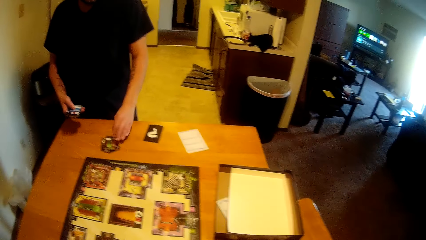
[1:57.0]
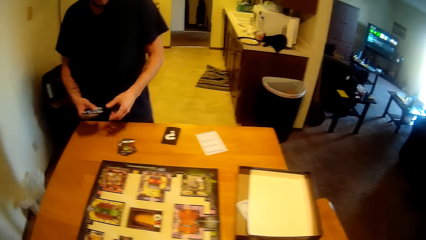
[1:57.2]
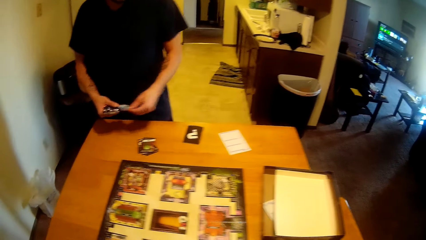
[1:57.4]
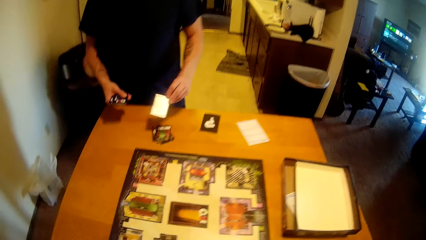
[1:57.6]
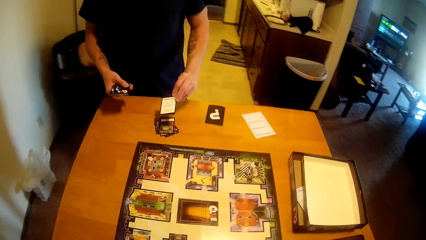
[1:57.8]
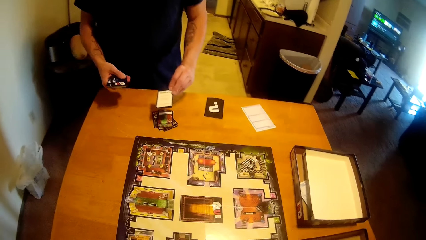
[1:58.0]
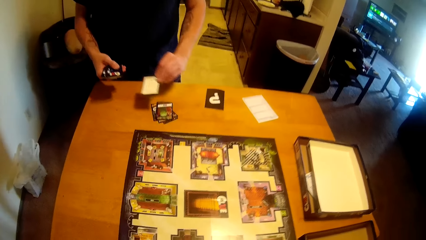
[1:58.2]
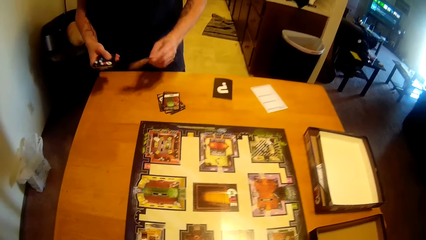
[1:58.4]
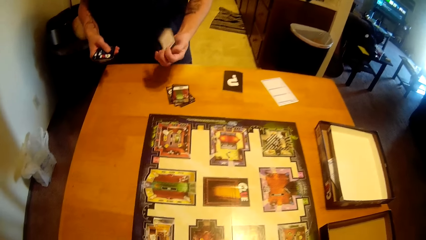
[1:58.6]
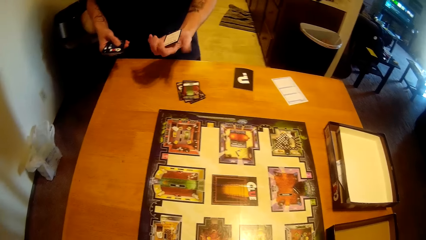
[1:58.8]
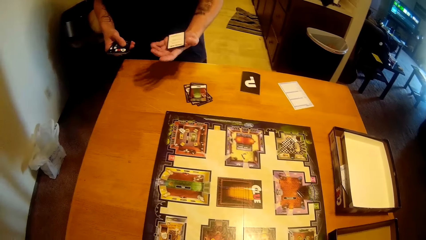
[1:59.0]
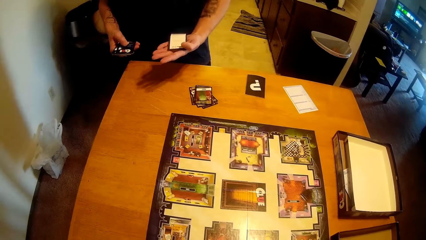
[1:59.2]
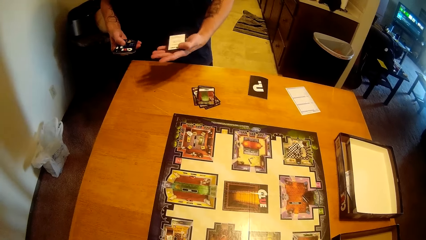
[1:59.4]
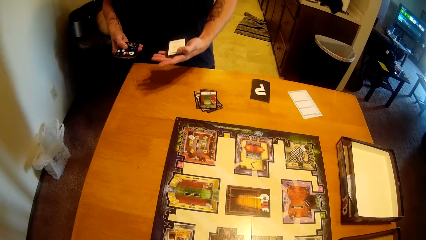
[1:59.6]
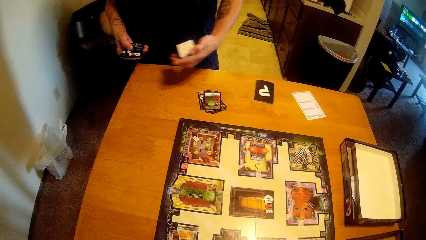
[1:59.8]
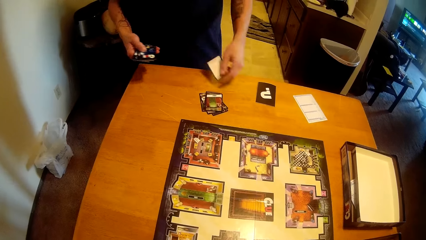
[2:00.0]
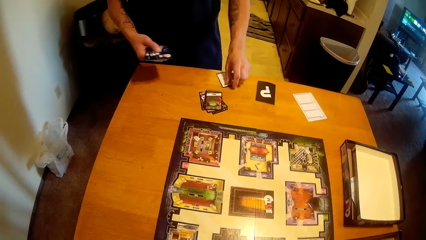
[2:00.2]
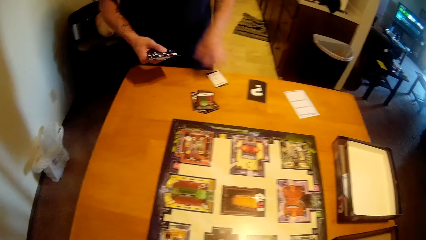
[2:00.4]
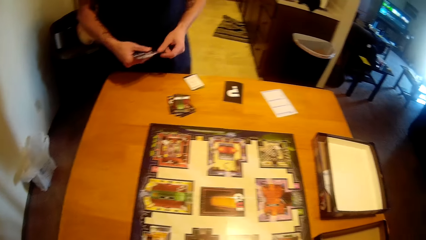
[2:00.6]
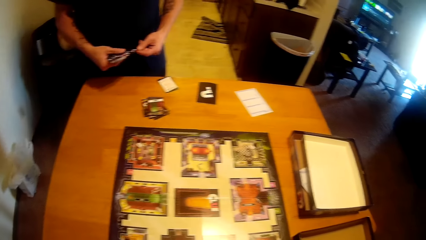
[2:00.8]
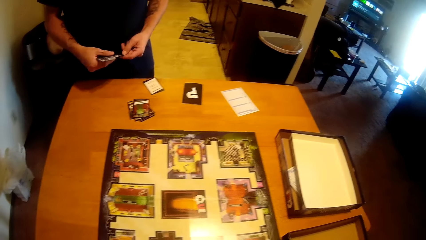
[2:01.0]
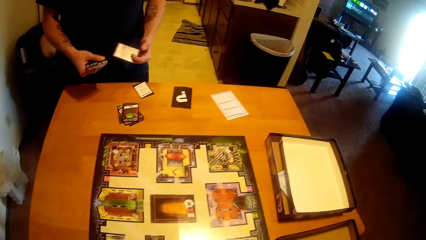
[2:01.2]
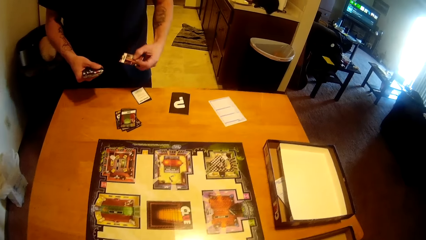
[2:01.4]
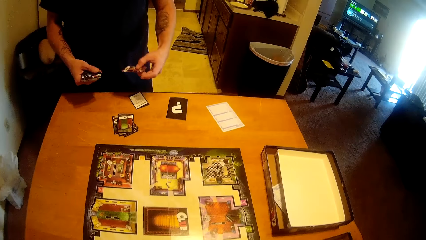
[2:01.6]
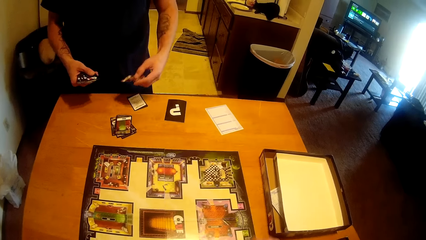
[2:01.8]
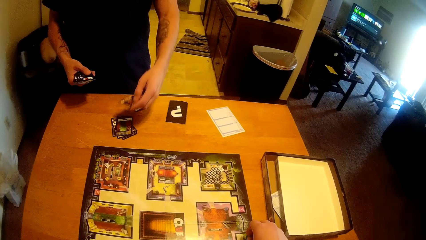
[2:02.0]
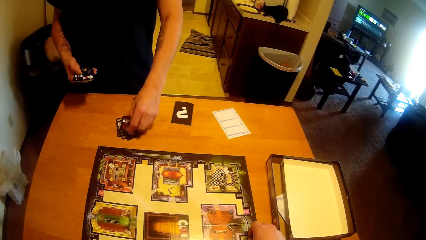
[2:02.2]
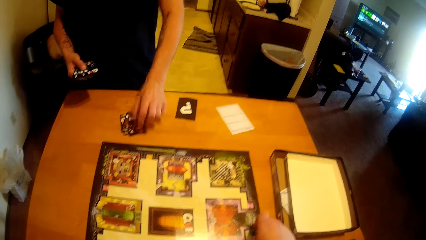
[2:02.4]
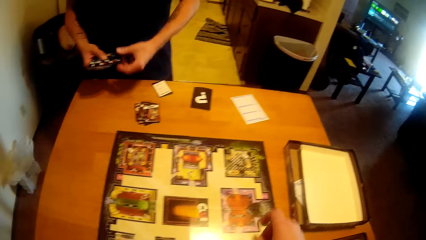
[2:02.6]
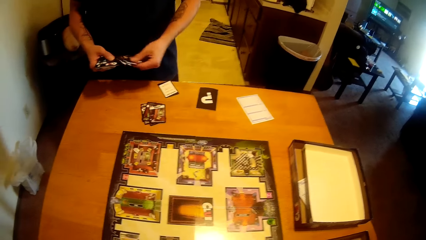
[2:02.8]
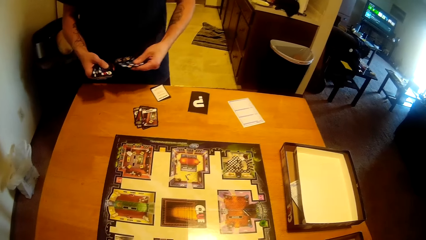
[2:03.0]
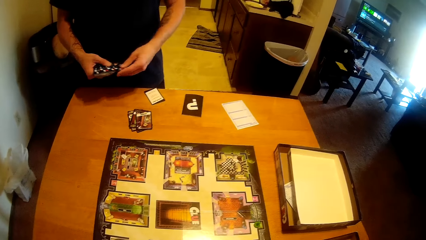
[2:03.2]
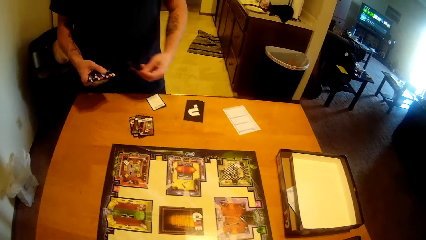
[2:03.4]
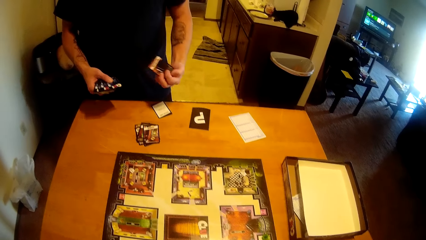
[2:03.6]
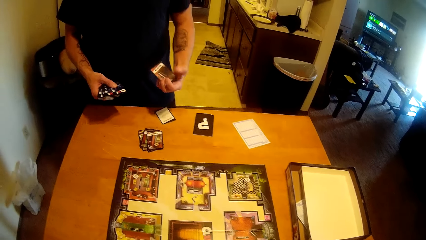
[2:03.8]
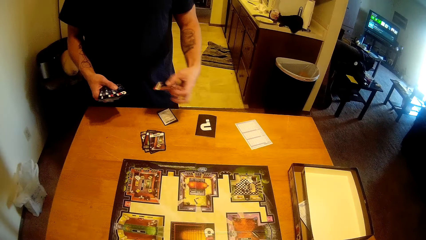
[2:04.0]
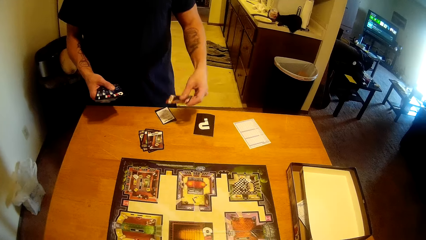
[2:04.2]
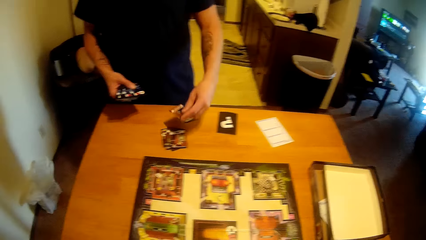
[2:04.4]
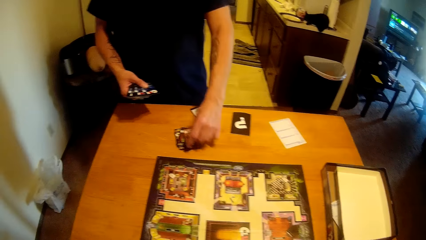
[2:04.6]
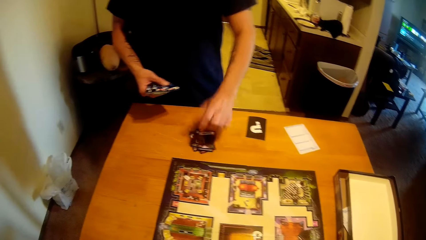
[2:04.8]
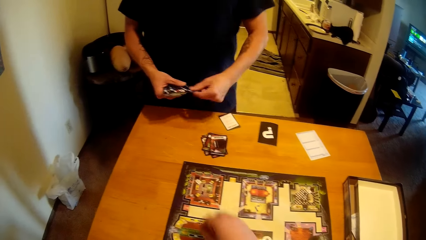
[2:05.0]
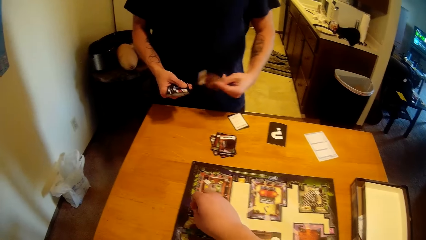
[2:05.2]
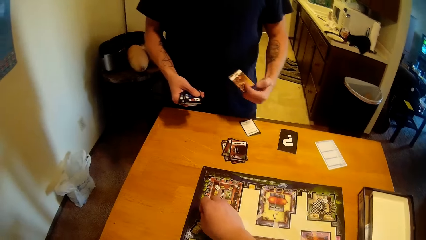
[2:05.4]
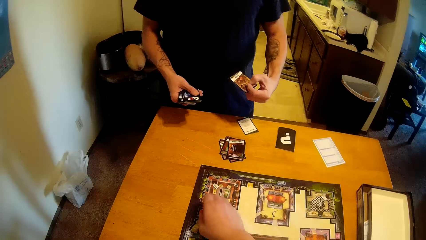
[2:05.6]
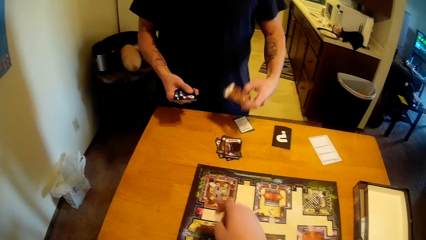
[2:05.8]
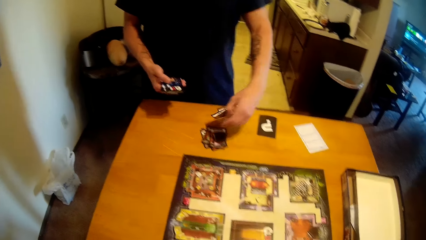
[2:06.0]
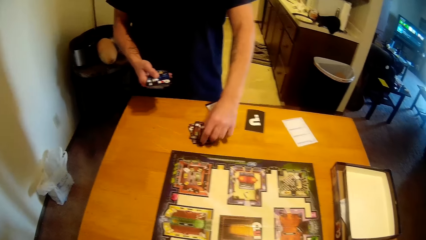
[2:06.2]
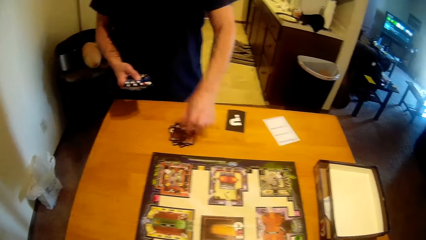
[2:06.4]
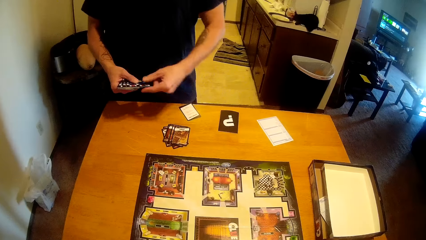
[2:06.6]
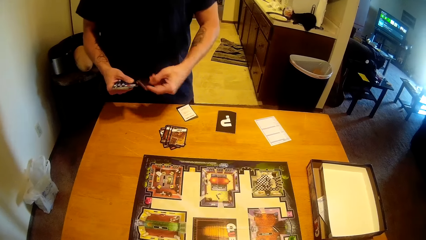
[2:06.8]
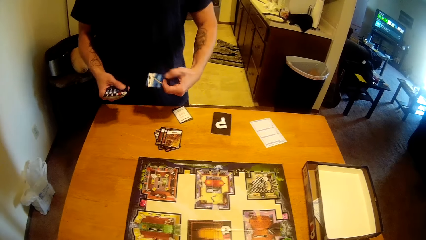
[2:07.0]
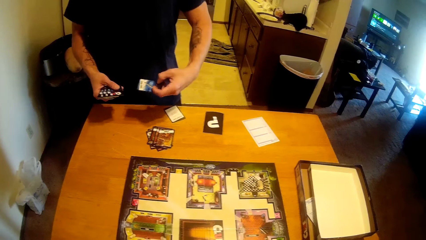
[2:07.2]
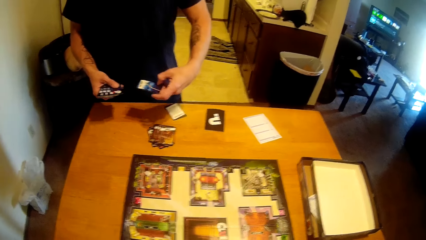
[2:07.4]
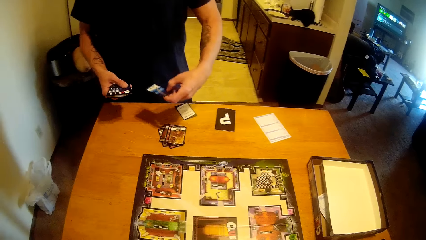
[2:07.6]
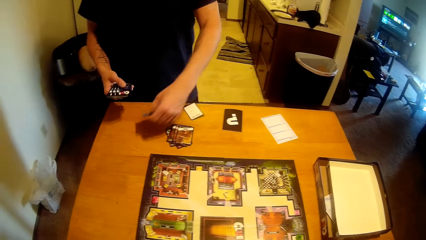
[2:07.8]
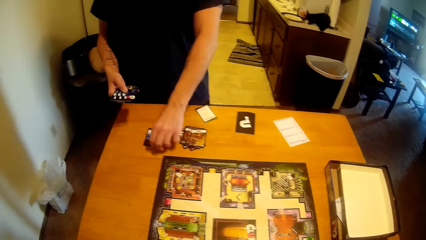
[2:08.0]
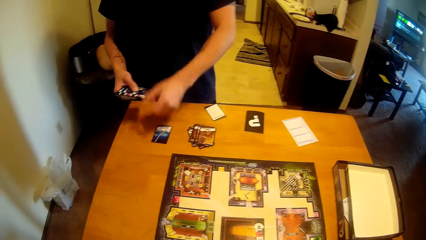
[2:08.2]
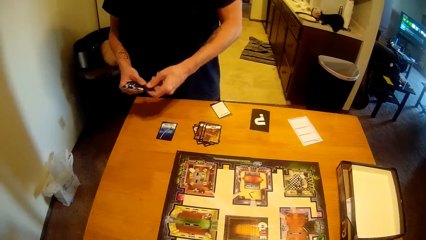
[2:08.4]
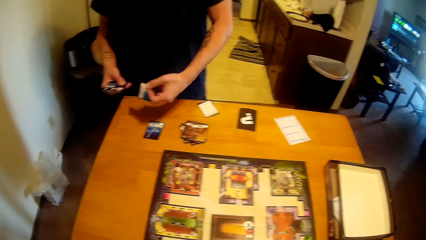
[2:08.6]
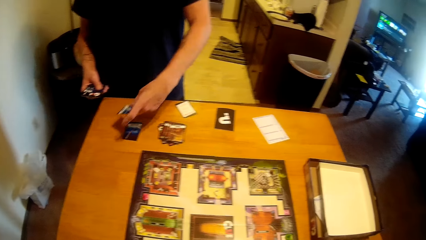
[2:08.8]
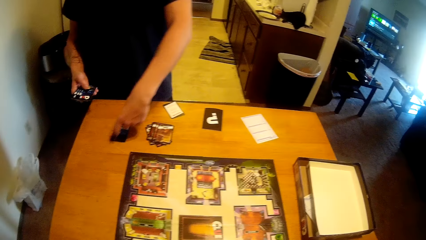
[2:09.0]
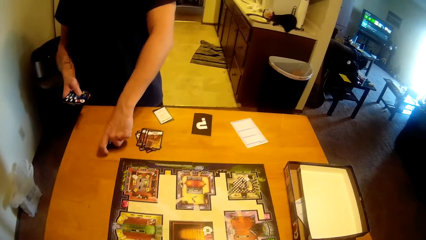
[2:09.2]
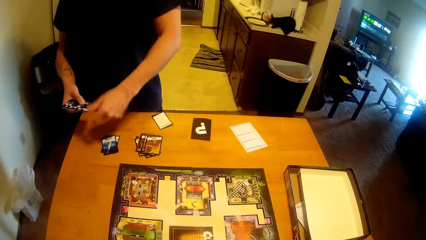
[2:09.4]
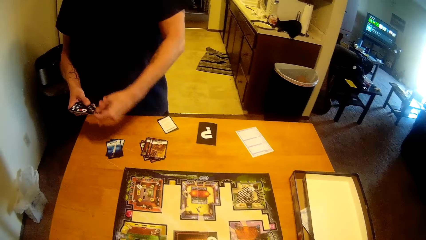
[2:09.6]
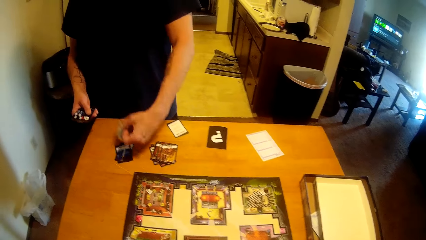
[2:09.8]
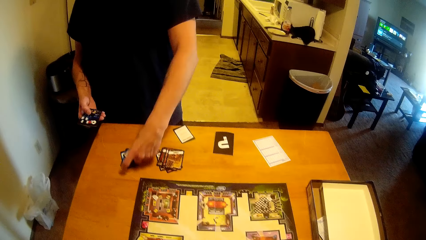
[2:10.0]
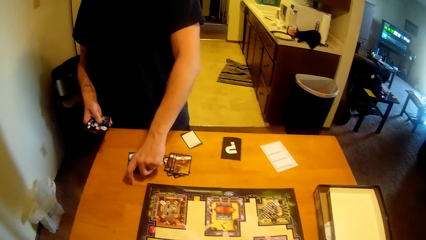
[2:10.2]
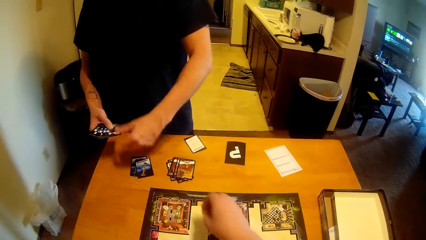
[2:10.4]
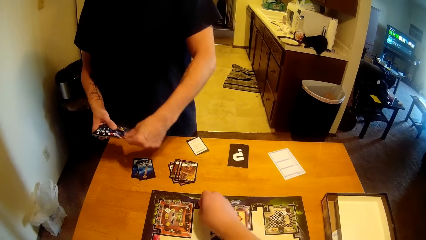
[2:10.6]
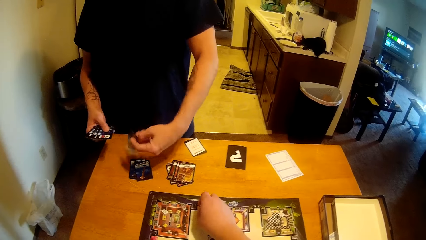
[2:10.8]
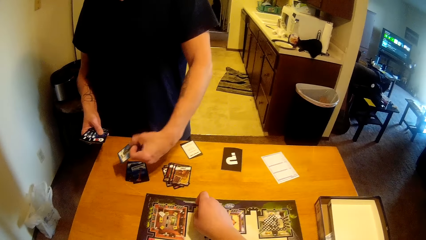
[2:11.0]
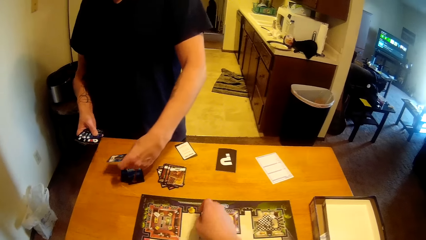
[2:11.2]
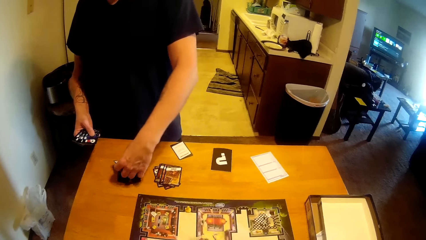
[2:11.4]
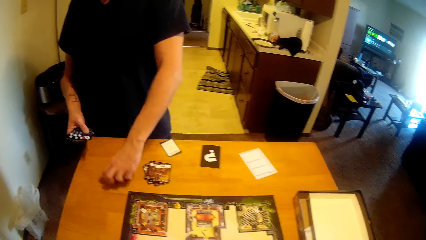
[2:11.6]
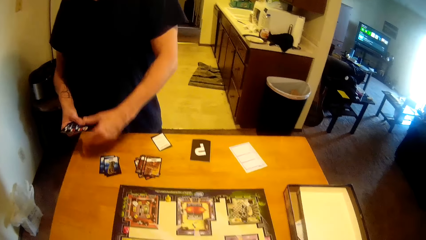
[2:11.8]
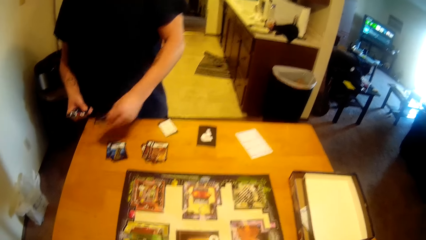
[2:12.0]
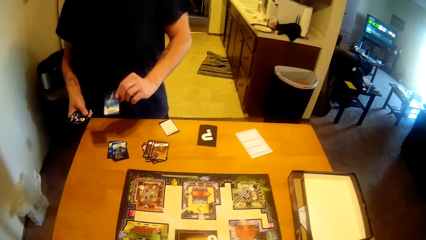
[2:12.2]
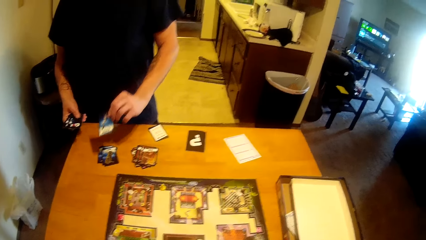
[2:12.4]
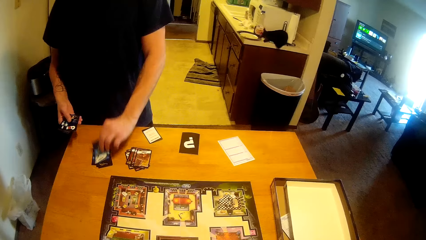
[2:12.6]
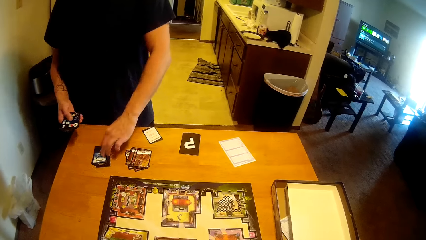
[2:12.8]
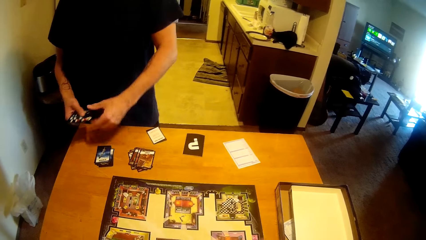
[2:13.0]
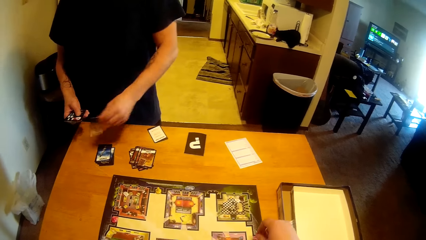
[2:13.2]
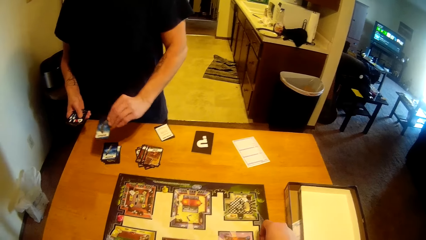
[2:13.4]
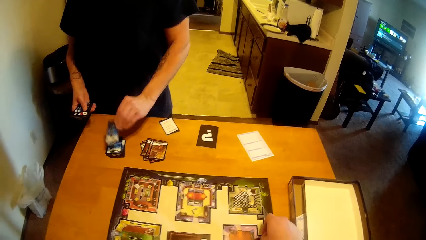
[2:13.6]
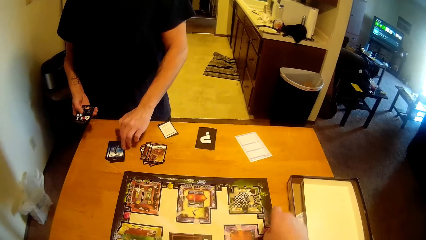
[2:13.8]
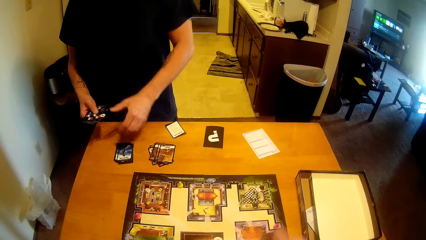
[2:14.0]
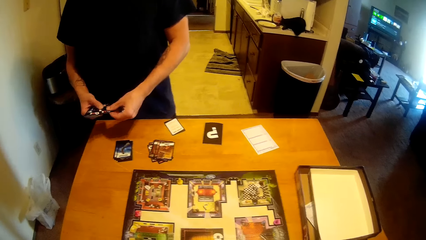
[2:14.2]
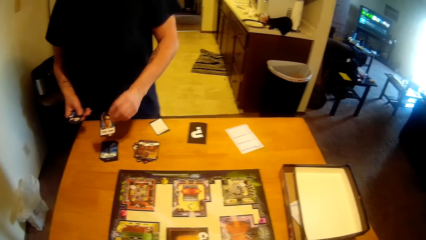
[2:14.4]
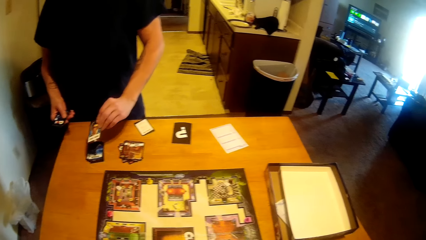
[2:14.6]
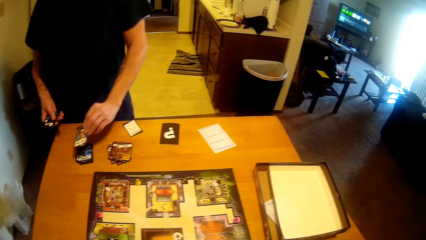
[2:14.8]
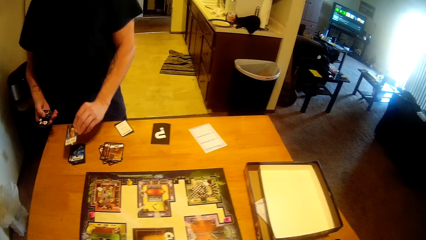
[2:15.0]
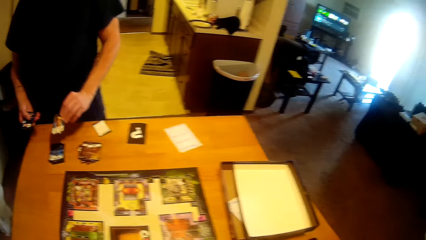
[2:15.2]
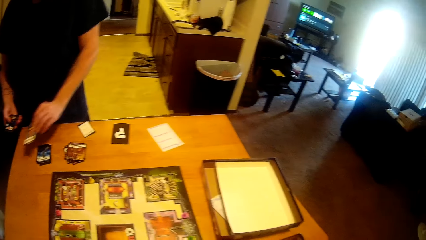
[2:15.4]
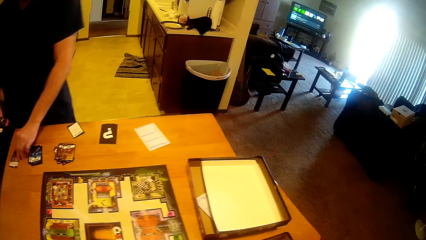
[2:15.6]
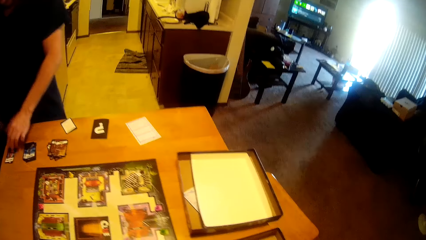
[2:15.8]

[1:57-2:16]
The camera wearer places a board game pin on the Clue board game. A man arranges cards on the table. The camera wearer places the board game pin on the Clue board game. The man arranges the cards on the table.
